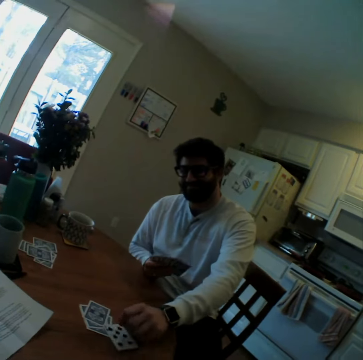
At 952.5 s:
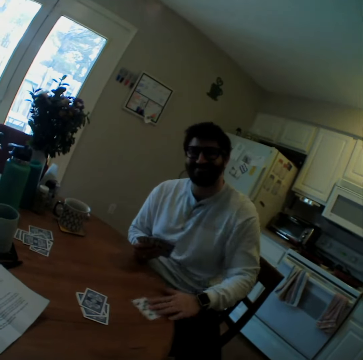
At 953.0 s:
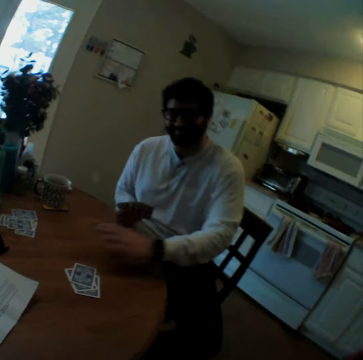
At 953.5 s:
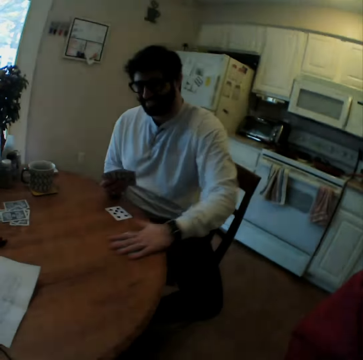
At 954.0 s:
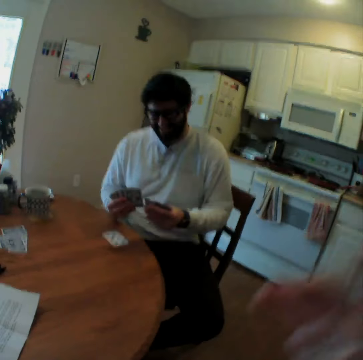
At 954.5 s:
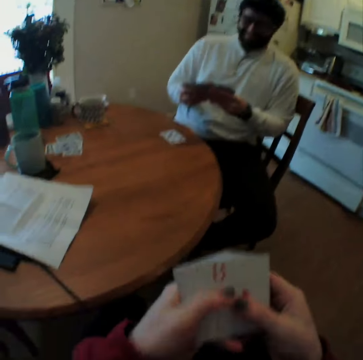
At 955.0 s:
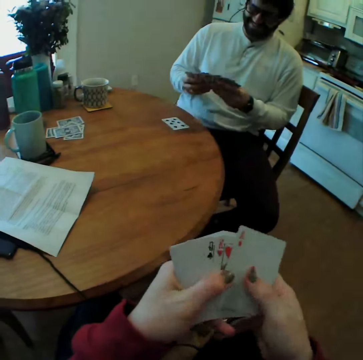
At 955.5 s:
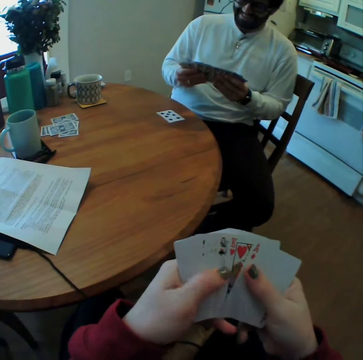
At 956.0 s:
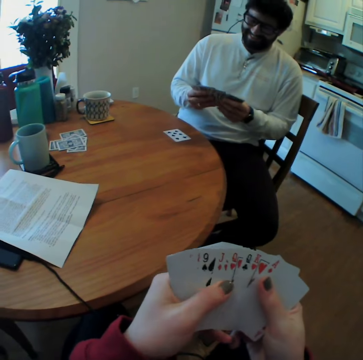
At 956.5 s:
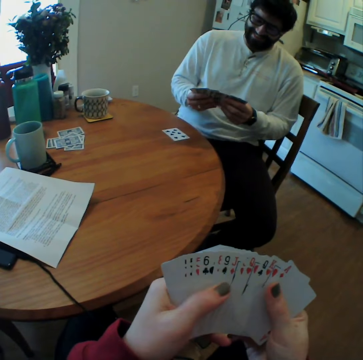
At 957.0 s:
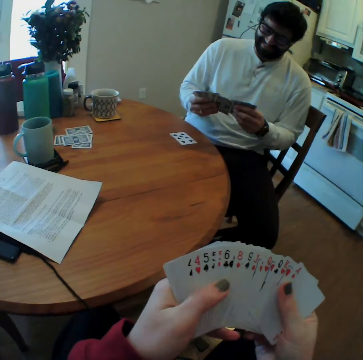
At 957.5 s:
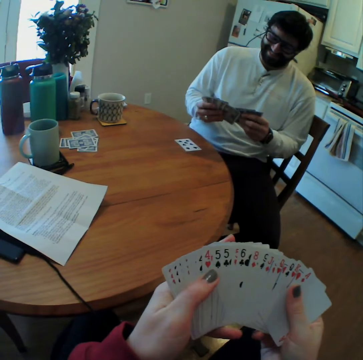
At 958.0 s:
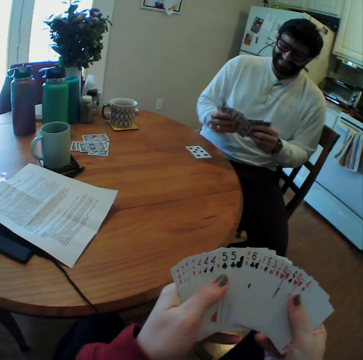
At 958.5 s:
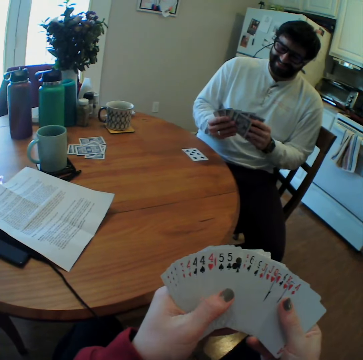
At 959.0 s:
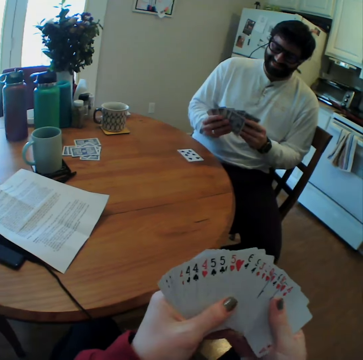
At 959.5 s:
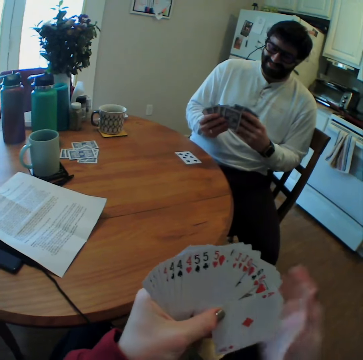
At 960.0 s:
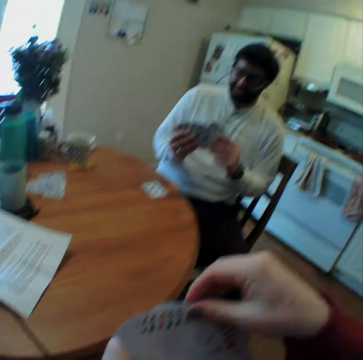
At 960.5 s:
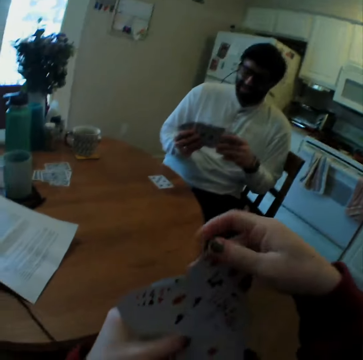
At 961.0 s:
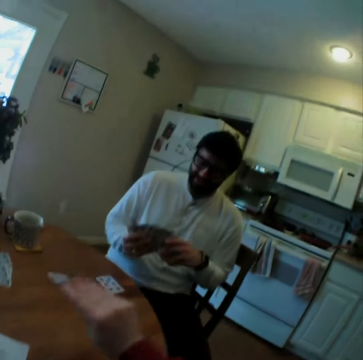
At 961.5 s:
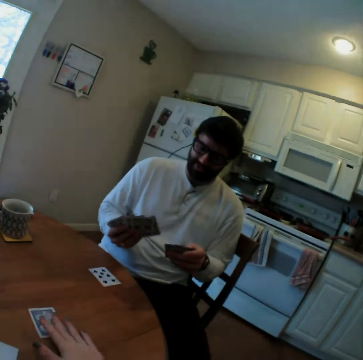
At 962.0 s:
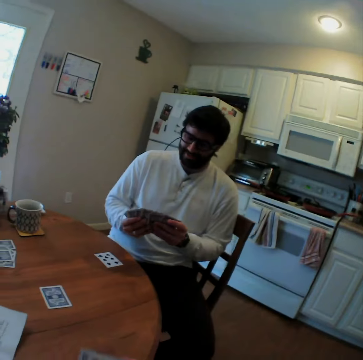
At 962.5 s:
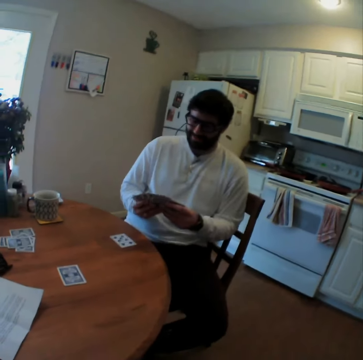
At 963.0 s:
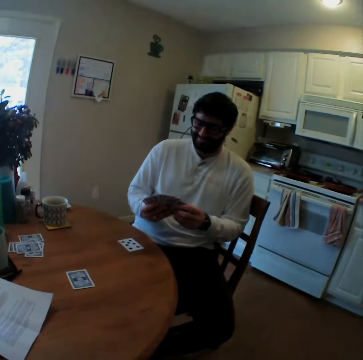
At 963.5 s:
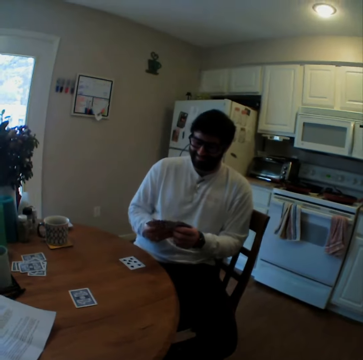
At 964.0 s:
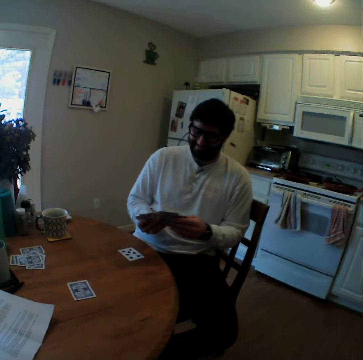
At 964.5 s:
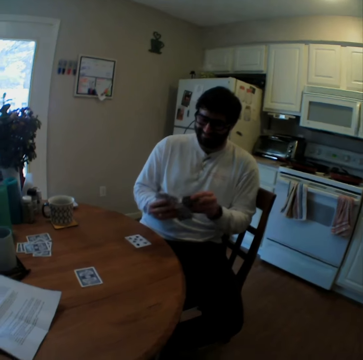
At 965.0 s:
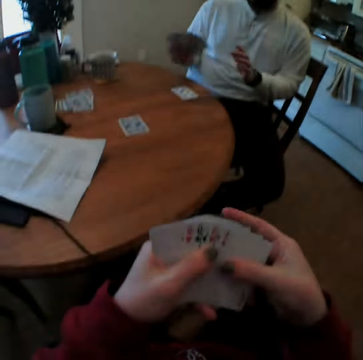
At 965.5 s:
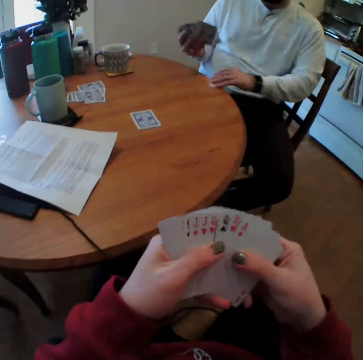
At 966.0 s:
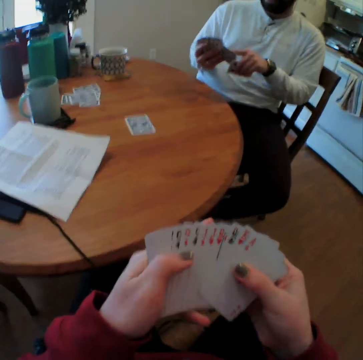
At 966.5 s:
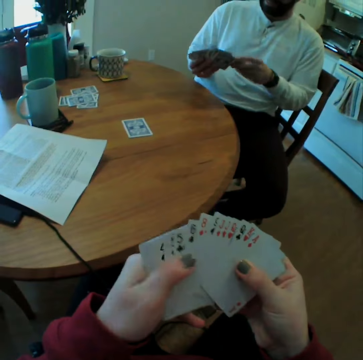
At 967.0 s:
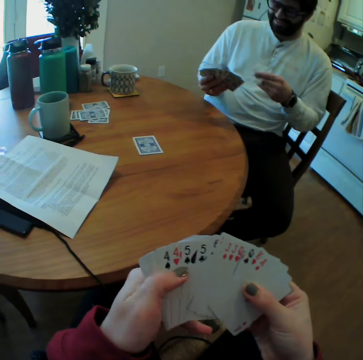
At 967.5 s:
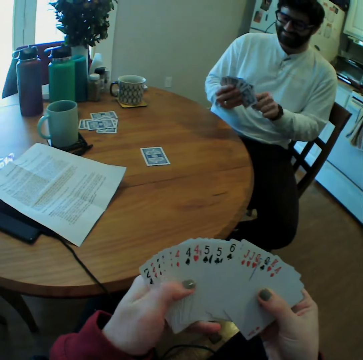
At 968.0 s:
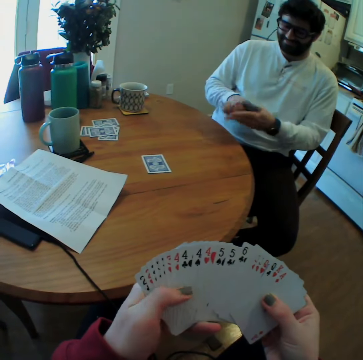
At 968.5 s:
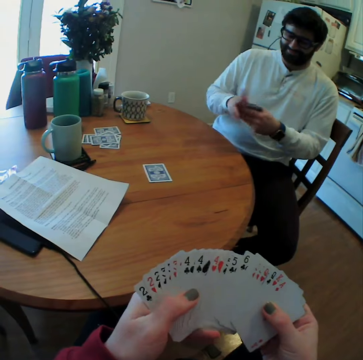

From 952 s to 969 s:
A man overturns a playing card on the table. The man moves playing cards on the table and takes some playing cards. The camera wearer arranges the playing cards. The man arranges the playing cards. The camera wearer looks at the cards. They play card games with the man. They put a card. They laugh. The man takes a playing card on the table.

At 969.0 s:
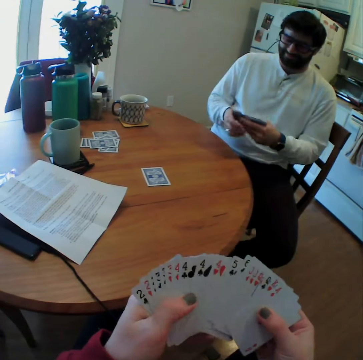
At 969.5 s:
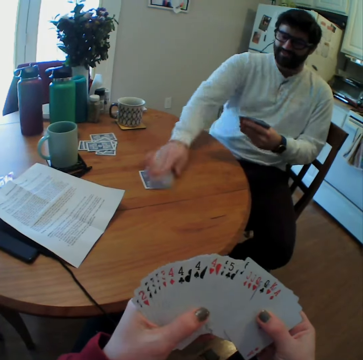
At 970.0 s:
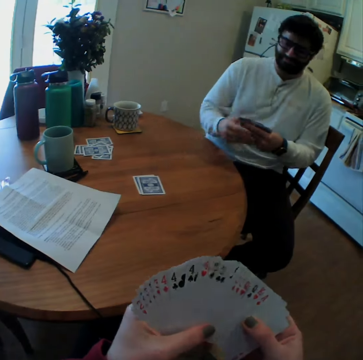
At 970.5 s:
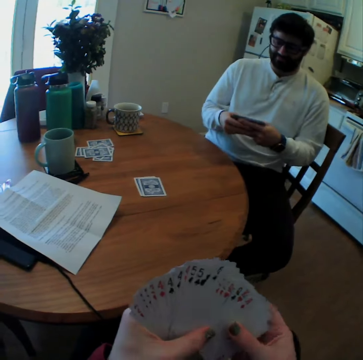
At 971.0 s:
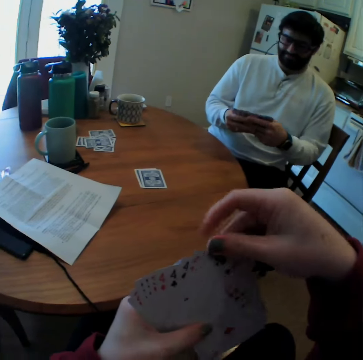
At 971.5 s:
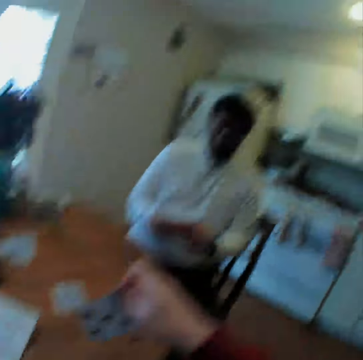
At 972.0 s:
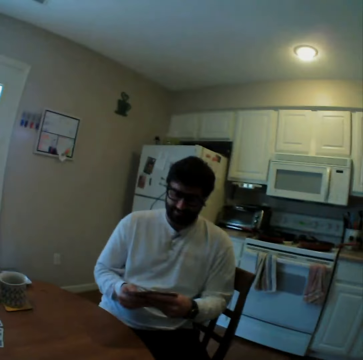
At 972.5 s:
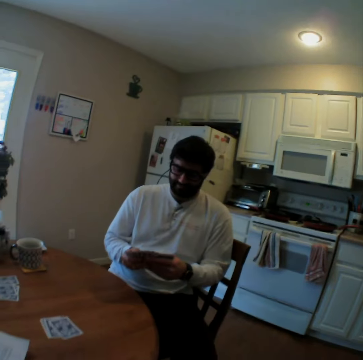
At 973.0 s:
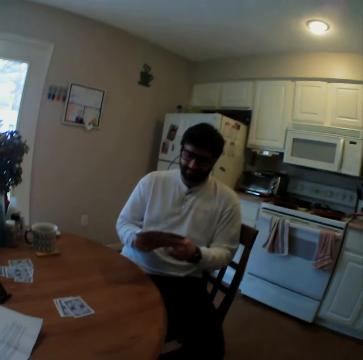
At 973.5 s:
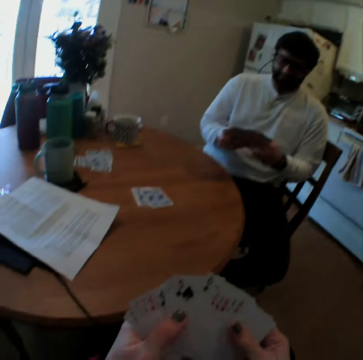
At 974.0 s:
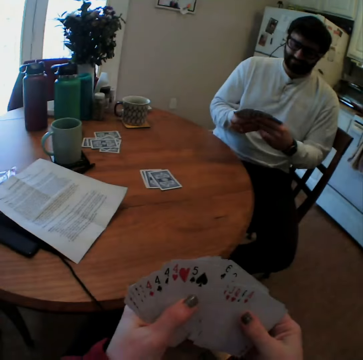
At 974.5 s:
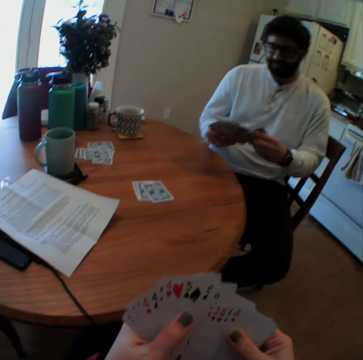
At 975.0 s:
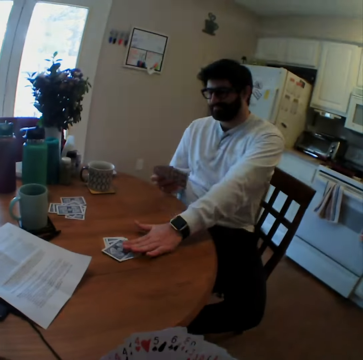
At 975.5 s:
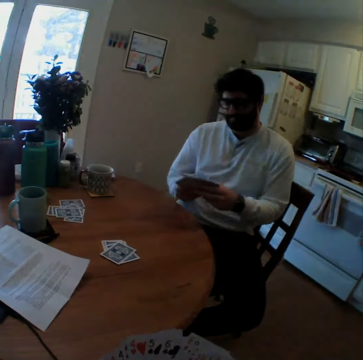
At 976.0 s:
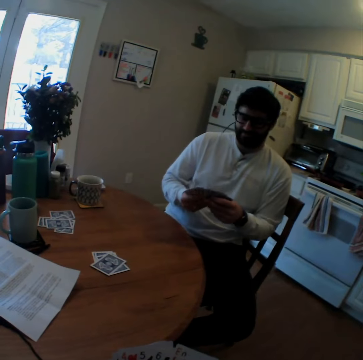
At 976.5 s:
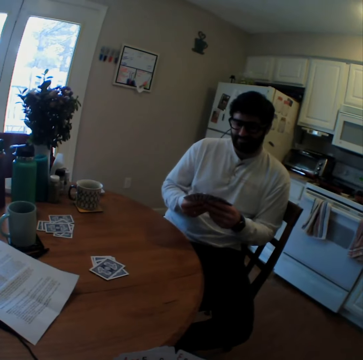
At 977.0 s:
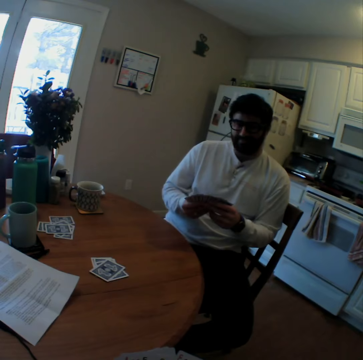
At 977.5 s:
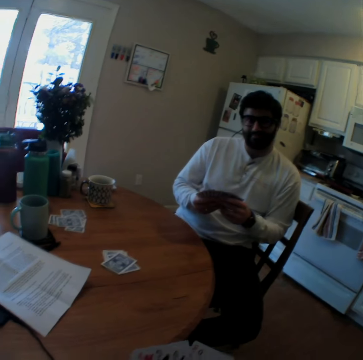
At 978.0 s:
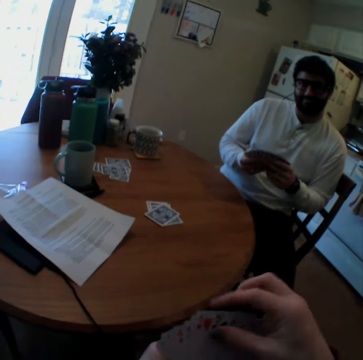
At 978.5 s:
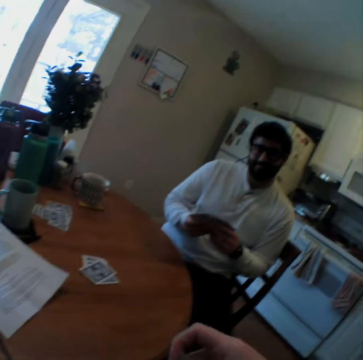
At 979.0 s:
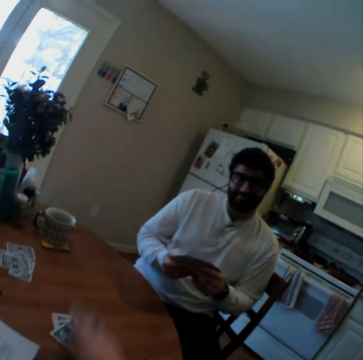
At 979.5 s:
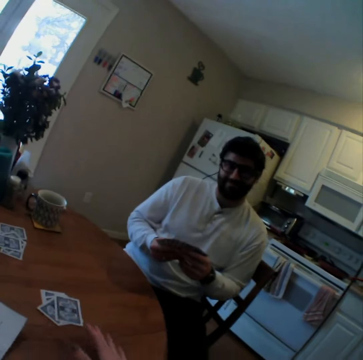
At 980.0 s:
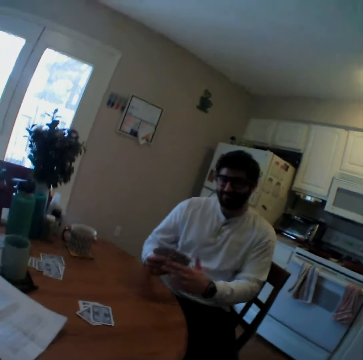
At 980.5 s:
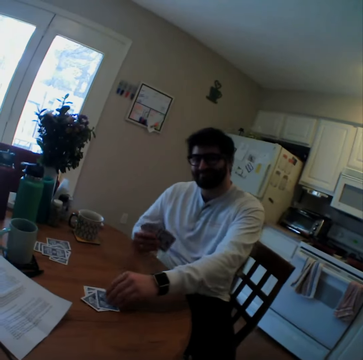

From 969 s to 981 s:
A man plays card games with the camera wearer. The man puts a card. The camera wearer puts a card. The man puts a card and sits back. The camera wearer puts a card.

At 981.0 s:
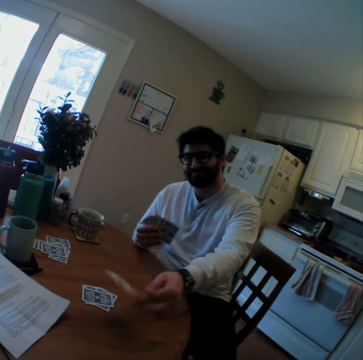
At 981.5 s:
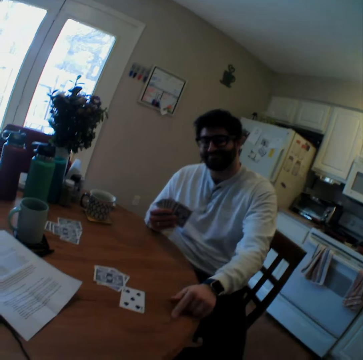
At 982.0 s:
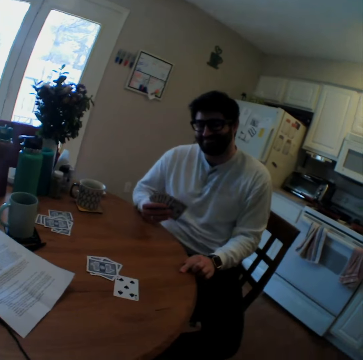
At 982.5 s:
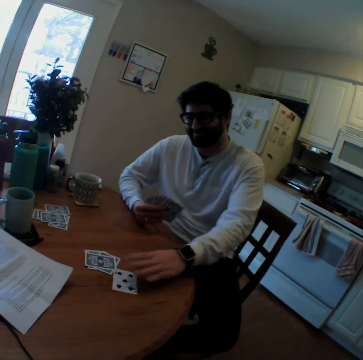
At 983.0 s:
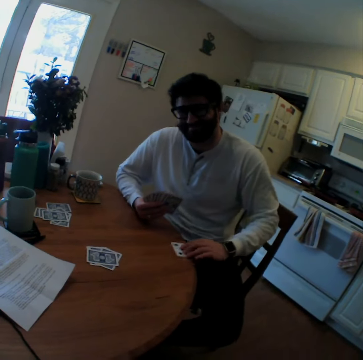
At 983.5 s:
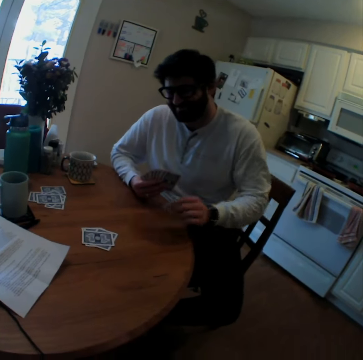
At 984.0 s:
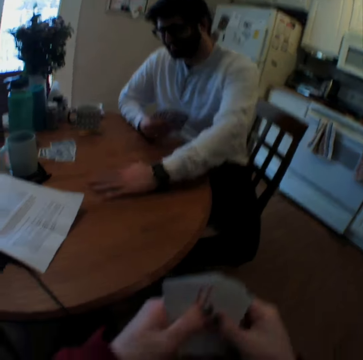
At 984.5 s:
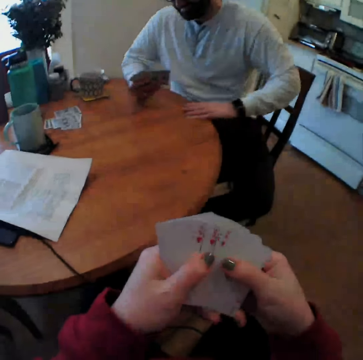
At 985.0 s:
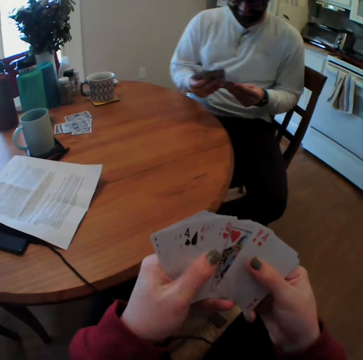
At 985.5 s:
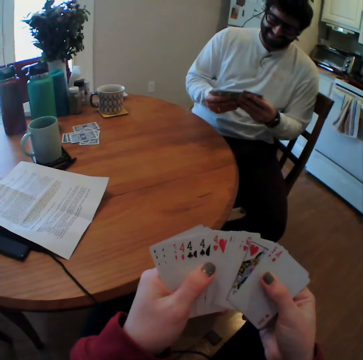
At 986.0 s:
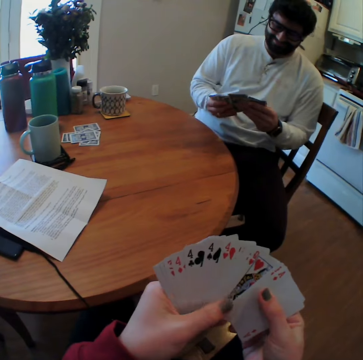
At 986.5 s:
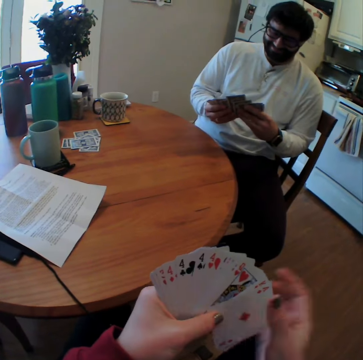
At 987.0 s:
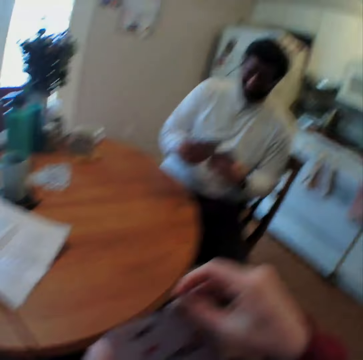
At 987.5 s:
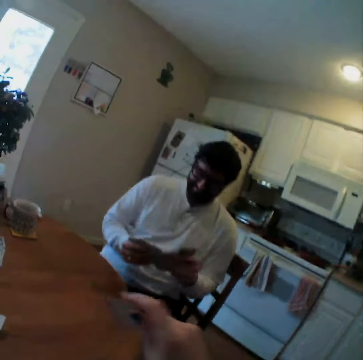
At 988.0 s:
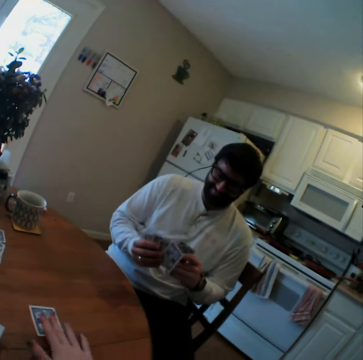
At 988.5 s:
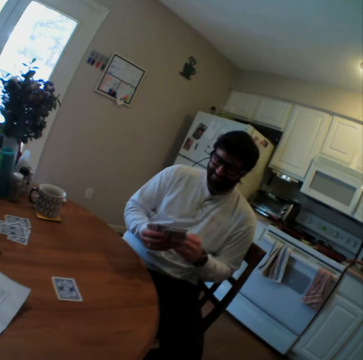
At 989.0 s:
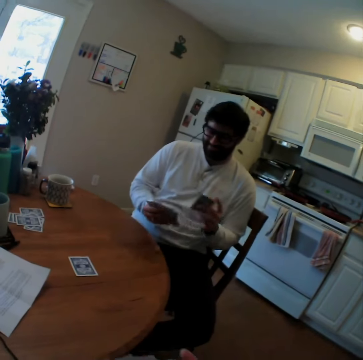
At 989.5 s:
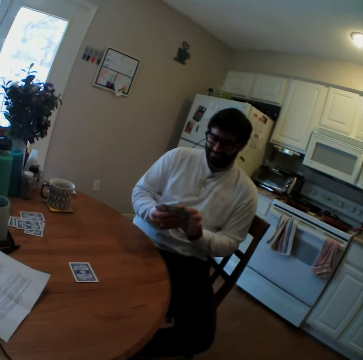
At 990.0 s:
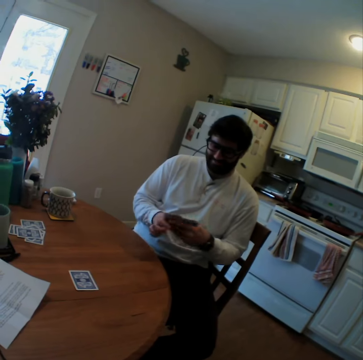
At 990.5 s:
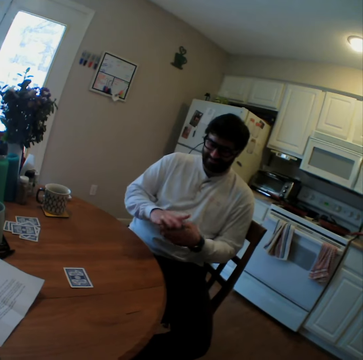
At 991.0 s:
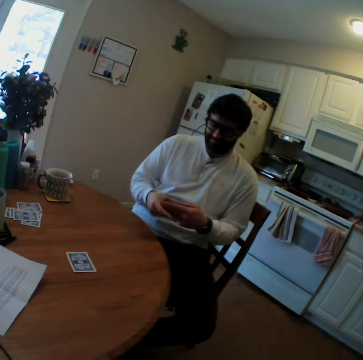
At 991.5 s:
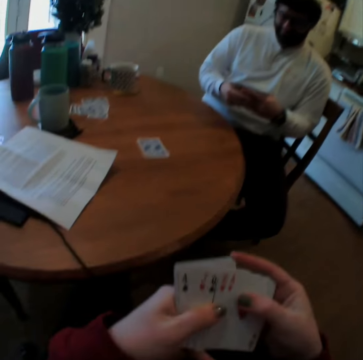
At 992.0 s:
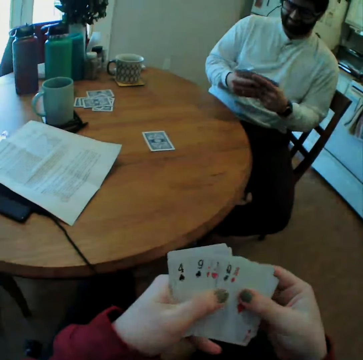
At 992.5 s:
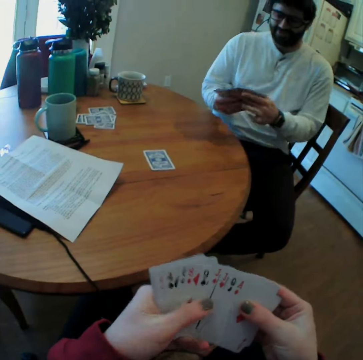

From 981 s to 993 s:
A man turns a playing card on the table. The camera wearer giggles. The man takes playing cards on the table and plays card games with the camera wearer. The camera wearer puts a card. The man mixes the cards. The camera wearer arranges the playing cards.
